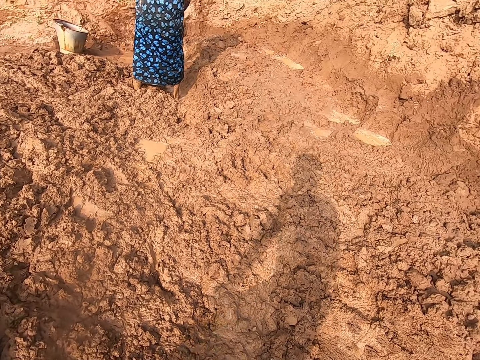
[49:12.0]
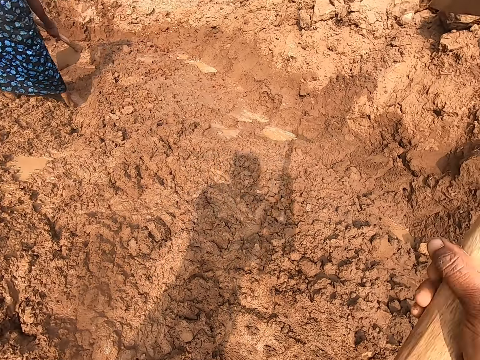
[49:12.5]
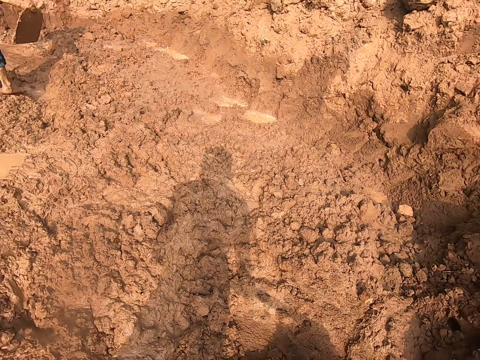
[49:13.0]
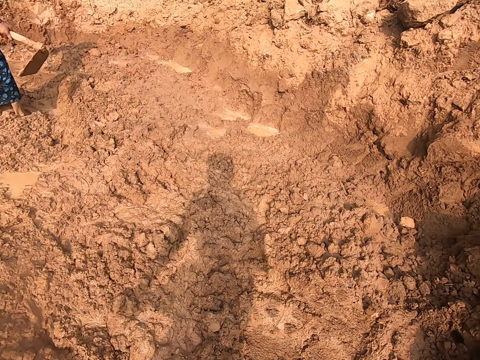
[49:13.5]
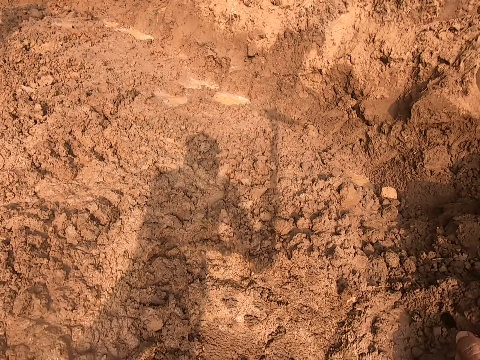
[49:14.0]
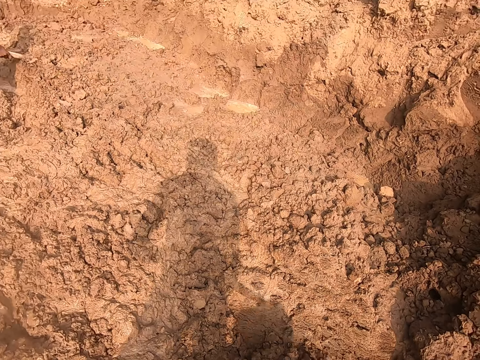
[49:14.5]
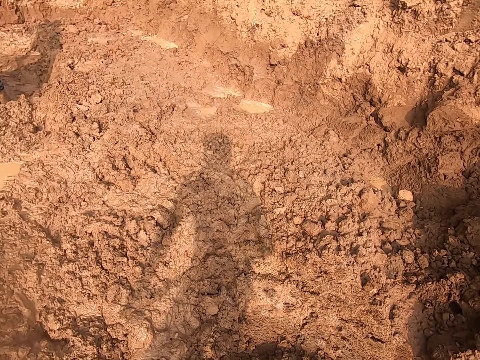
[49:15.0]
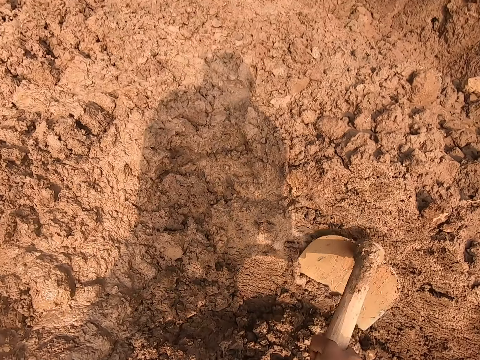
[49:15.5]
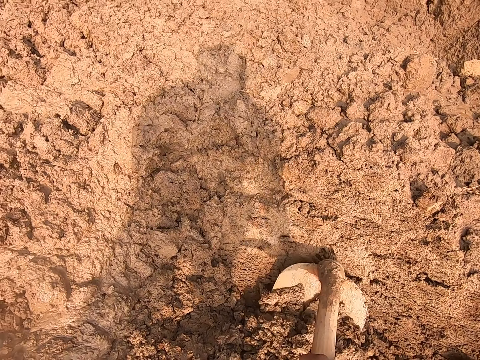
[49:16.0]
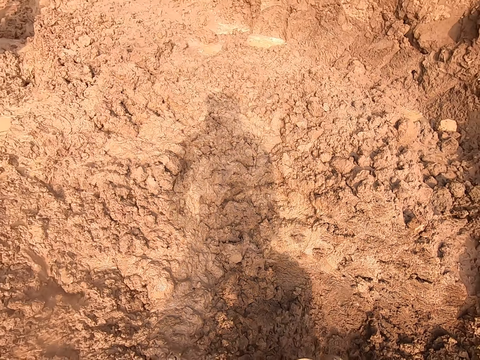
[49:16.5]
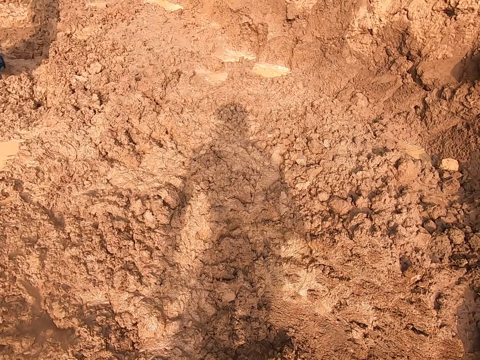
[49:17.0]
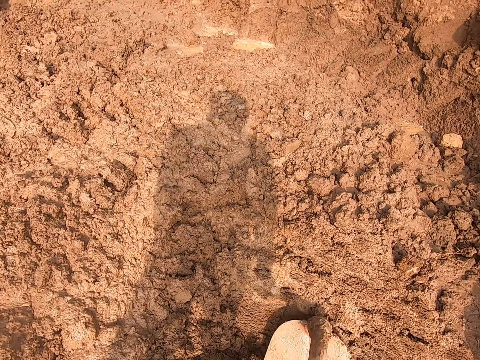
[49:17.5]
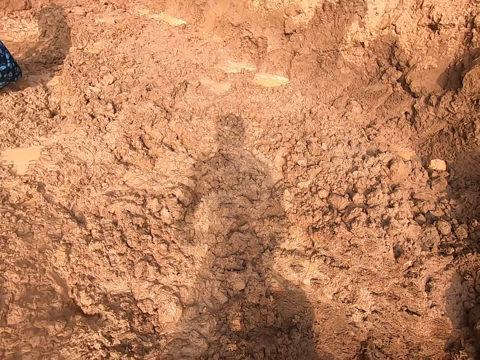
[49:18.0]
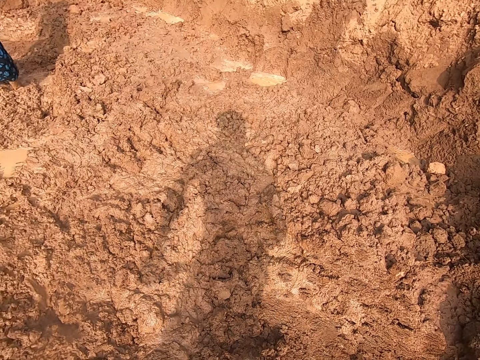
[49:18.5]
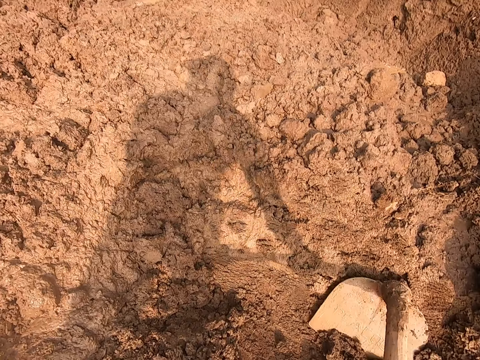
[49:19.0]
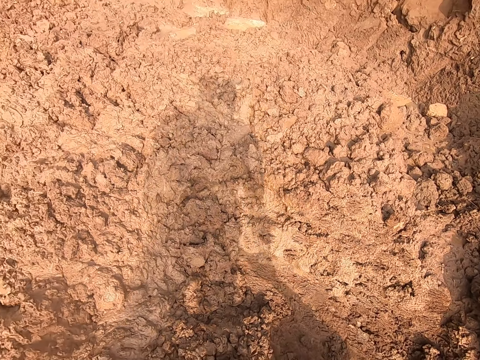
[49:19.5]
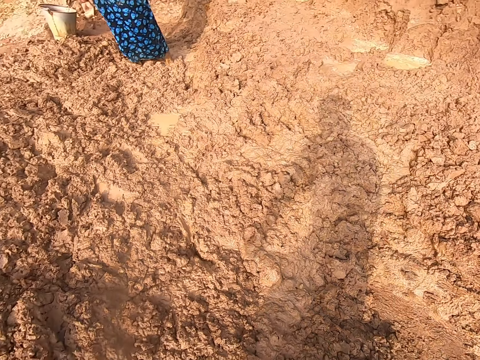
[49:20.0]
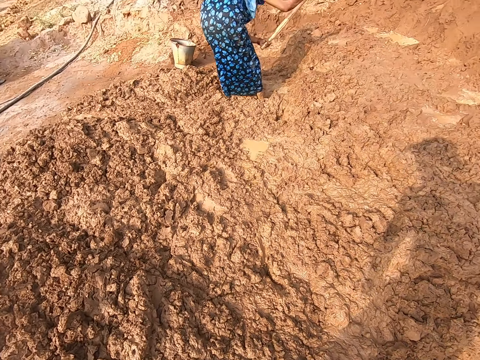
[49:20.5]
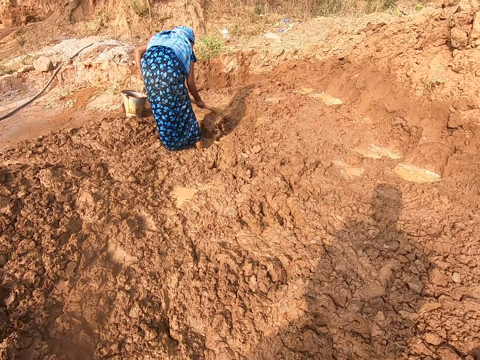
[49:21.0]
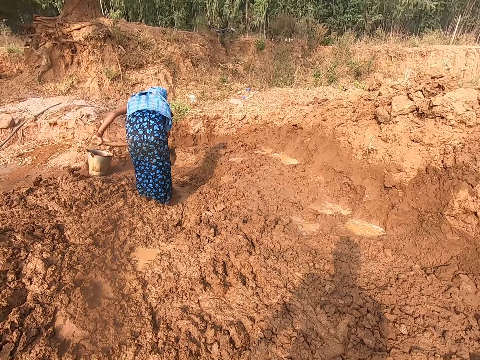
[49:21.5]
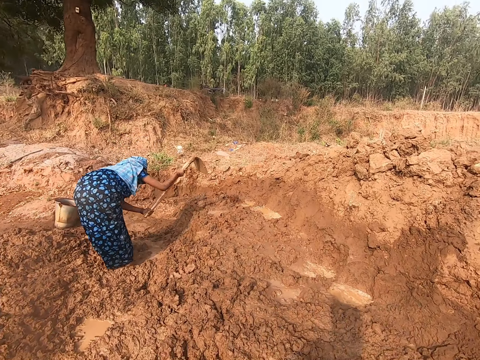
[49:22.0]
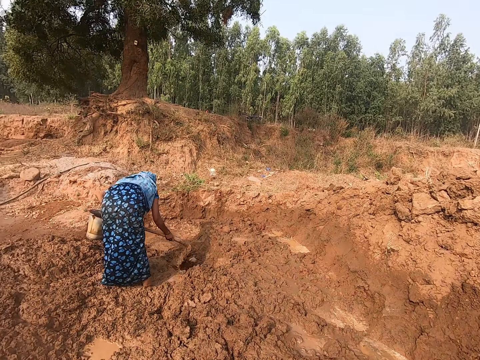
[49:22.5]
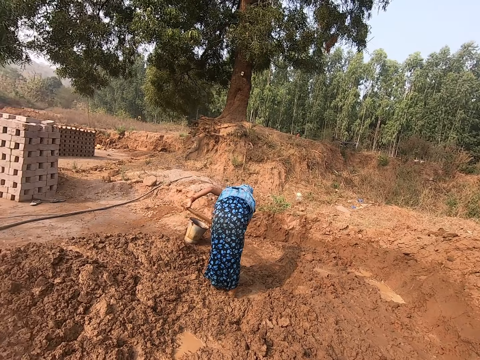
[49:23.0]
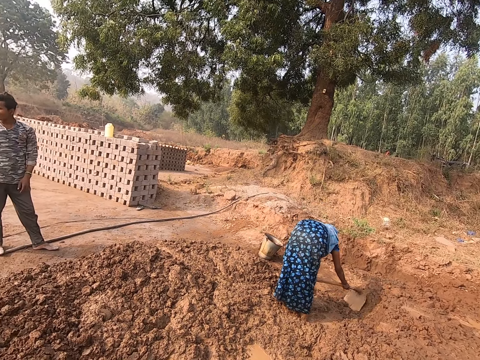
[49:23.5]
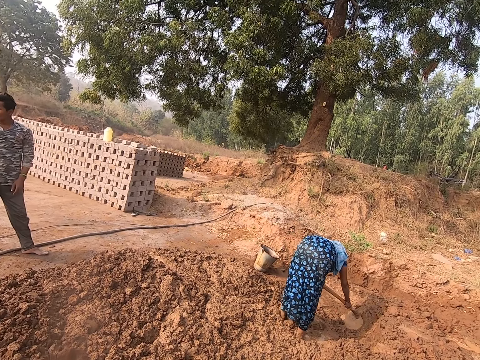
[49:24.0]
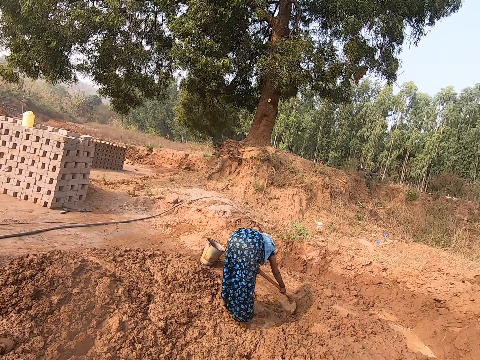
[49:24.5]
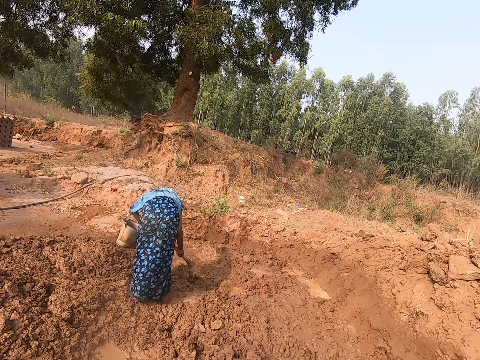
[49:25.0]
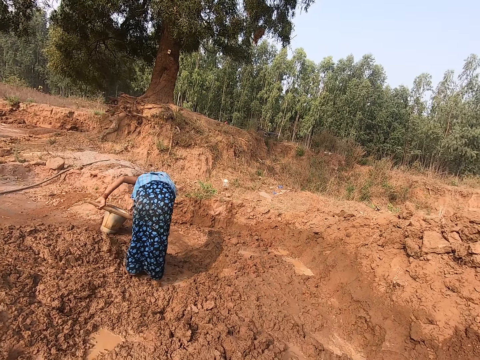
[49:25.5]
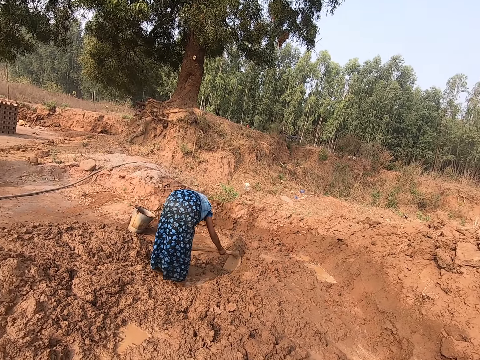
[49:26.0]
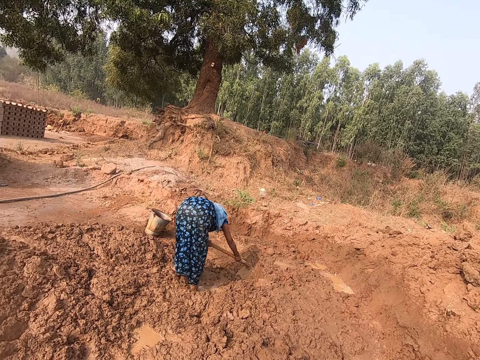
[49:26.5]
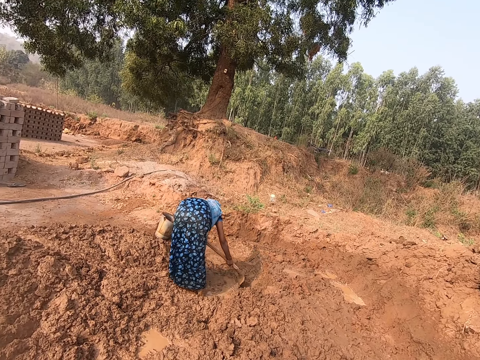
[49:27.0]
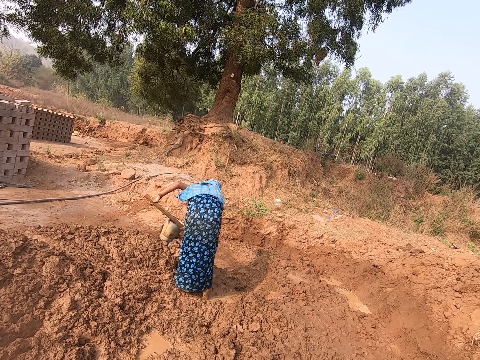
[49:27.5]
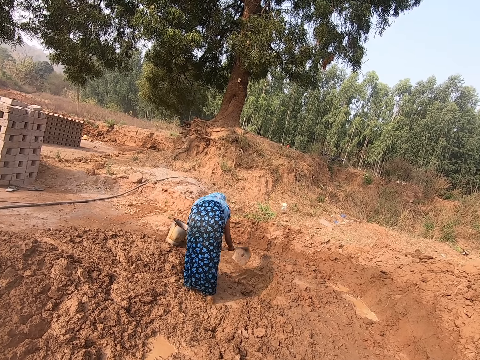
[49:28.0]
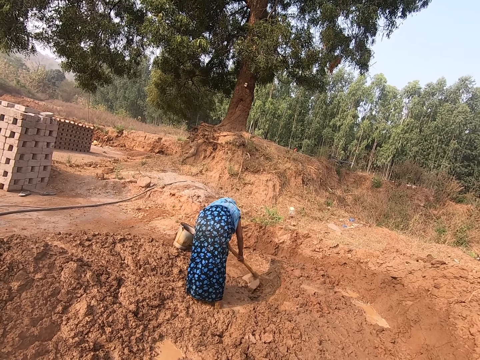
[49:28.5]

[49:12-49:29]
The camera wearer gathers soil with a hoe. They look around.

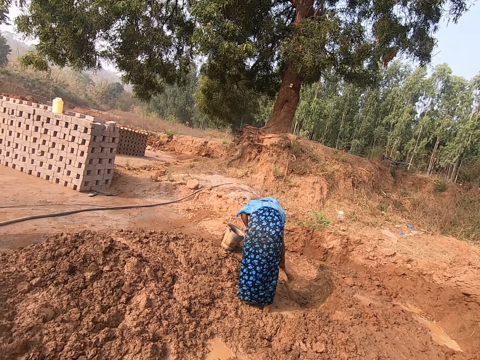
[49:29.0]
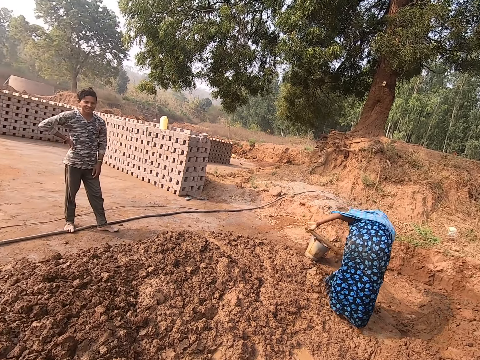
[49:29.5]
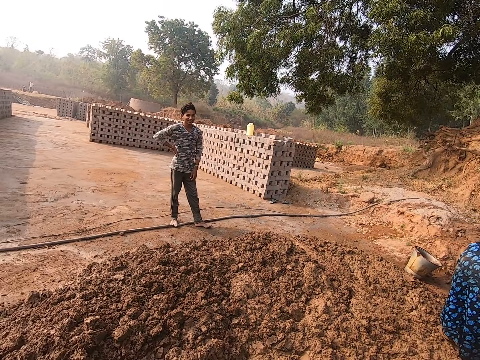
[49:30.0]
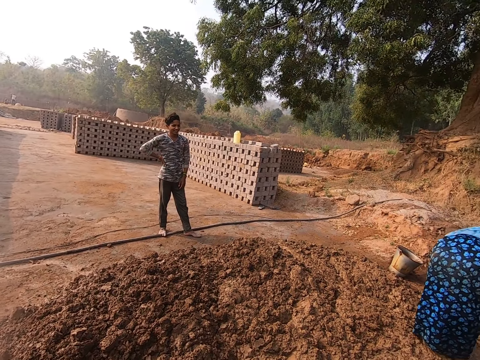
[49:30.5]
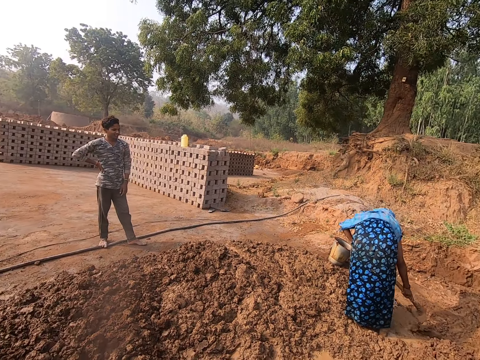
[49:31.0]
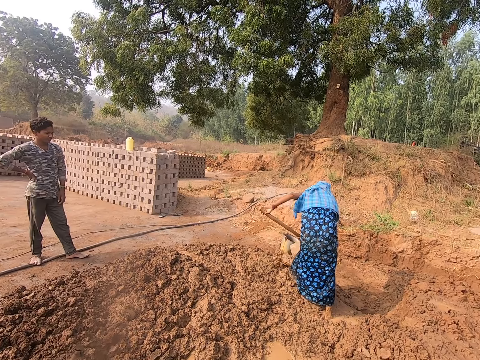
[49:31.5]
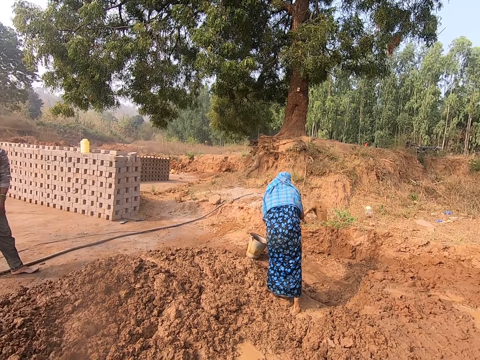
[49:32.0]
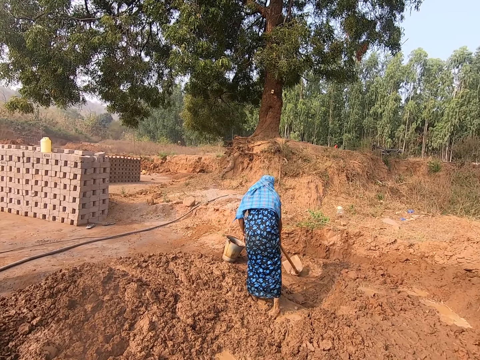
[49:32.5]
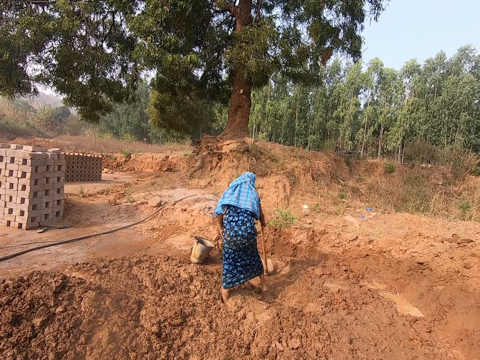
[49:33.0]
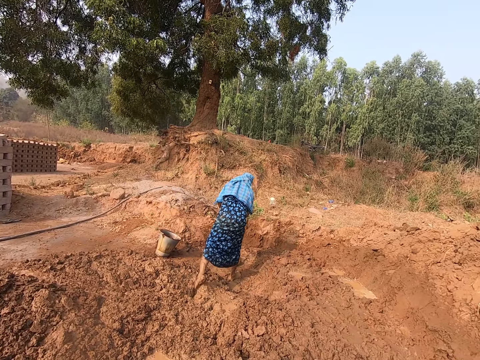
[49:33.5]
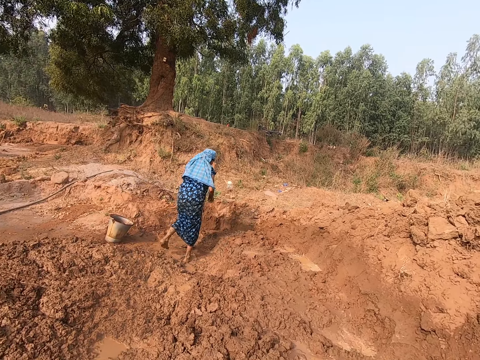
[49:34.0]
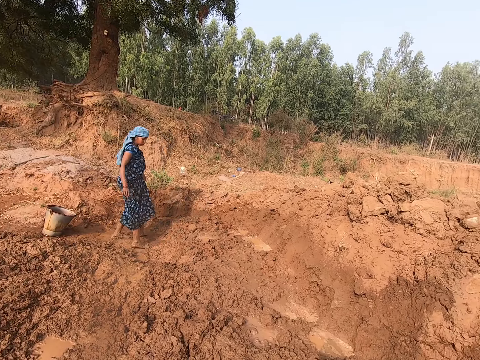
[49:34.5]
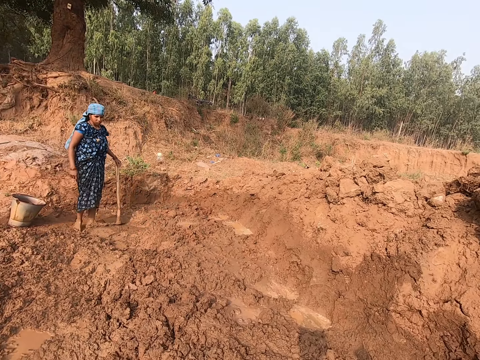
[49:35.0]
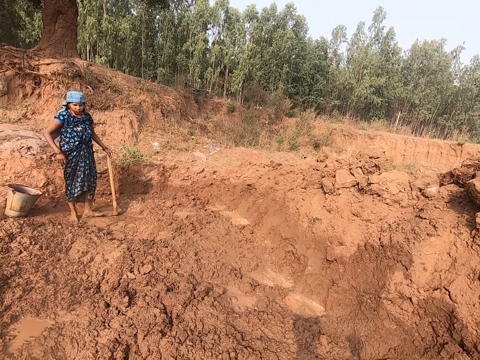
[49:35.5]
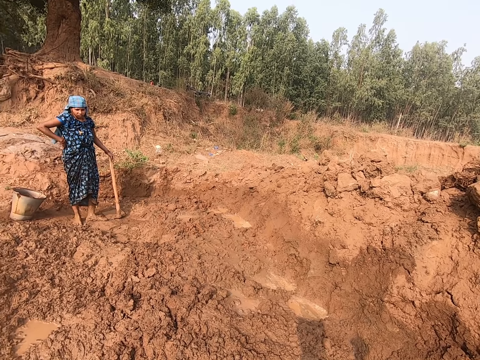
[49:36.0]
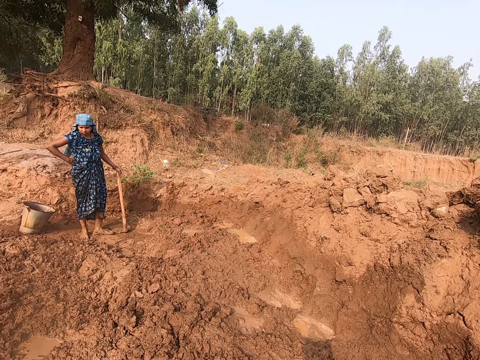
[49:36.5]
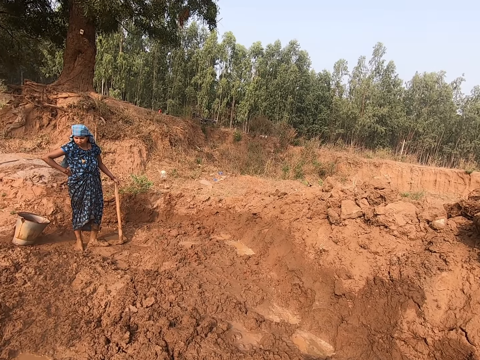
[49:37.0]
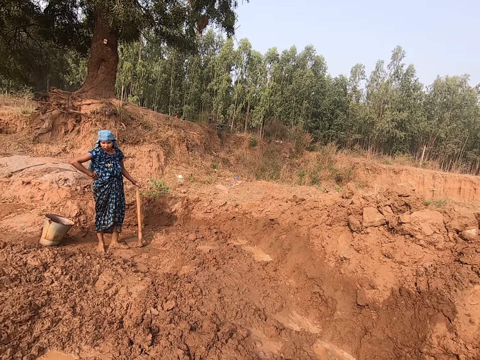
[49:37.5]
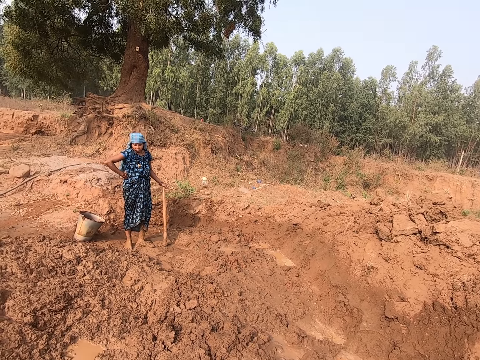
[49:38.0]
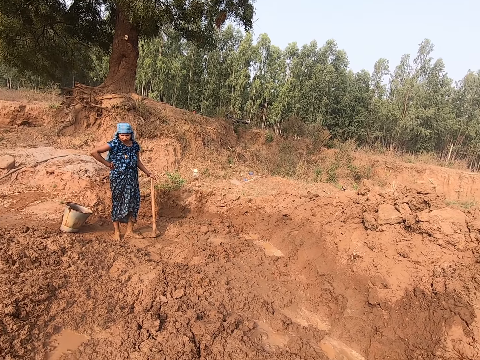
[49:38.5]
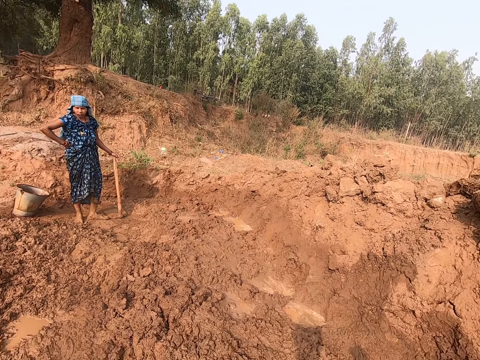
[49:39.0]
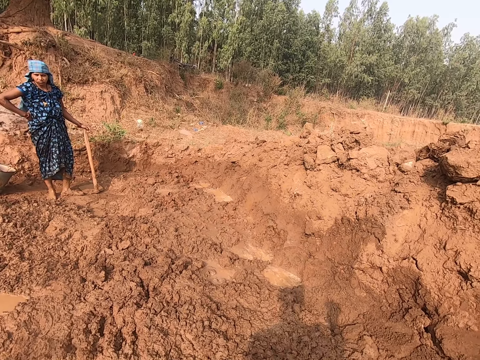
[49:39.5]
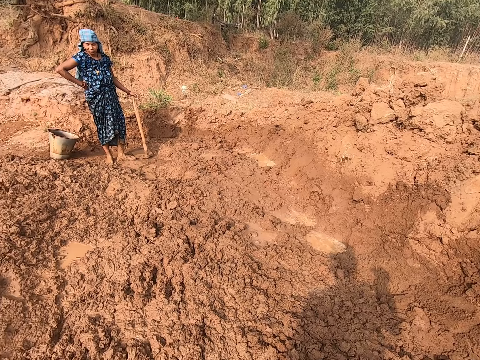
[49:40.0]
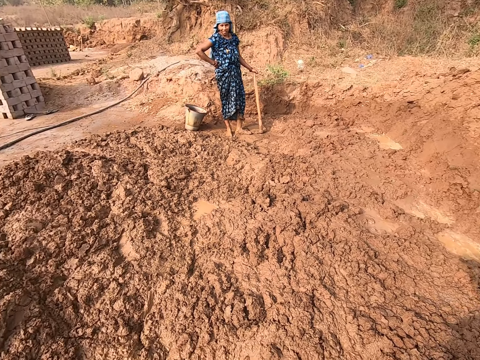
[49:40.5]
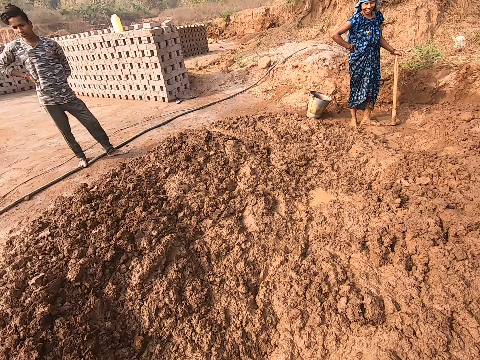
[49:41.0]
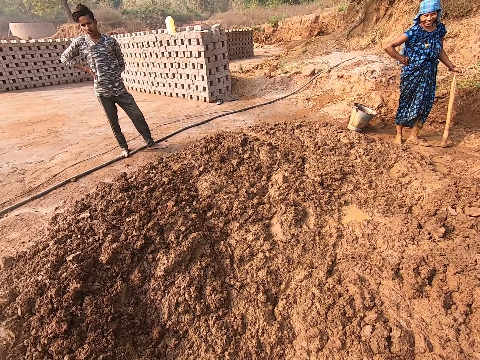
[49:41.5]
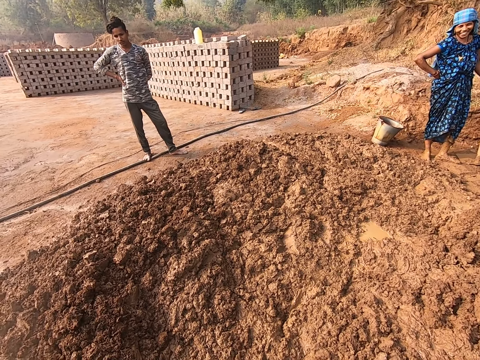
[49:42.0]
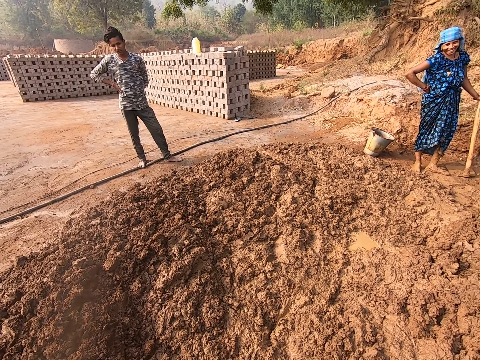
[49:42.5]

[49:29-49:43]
The camera wearer speaks to a woman.
